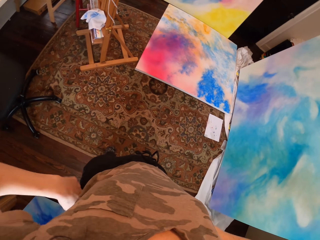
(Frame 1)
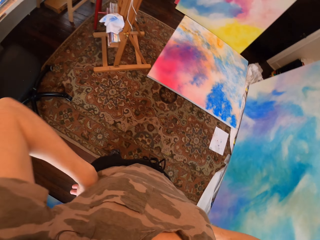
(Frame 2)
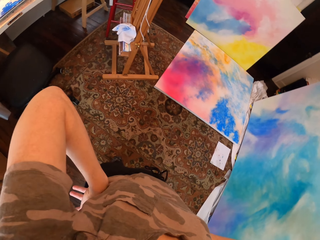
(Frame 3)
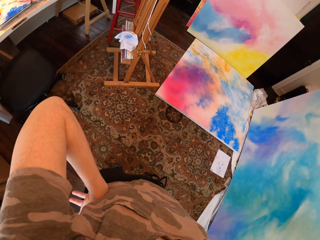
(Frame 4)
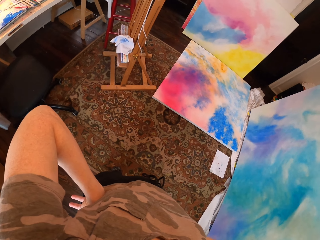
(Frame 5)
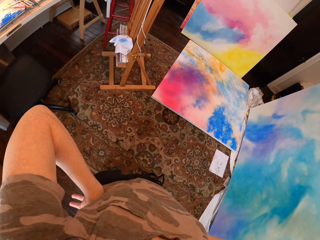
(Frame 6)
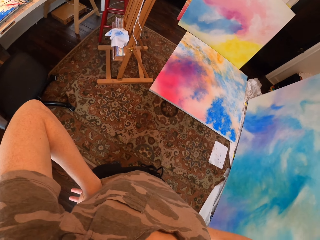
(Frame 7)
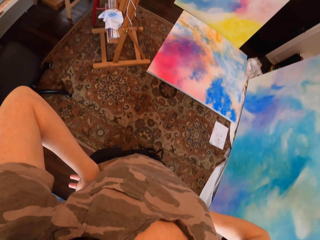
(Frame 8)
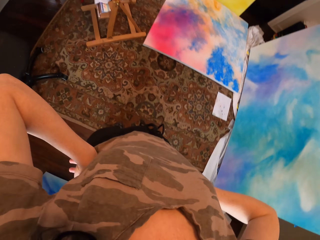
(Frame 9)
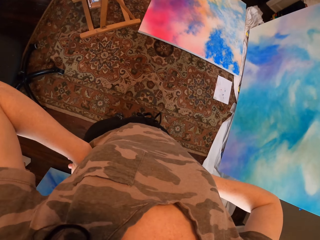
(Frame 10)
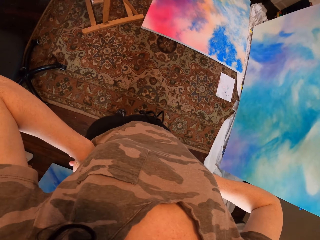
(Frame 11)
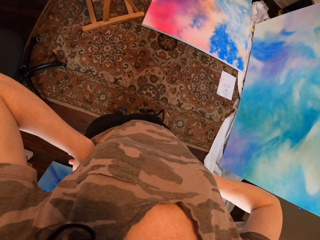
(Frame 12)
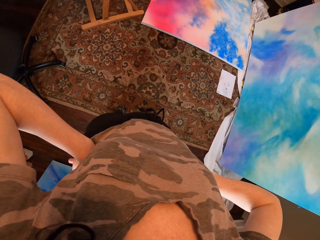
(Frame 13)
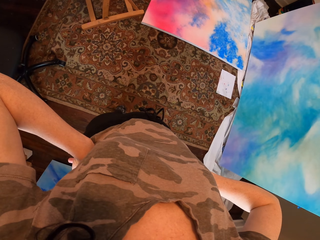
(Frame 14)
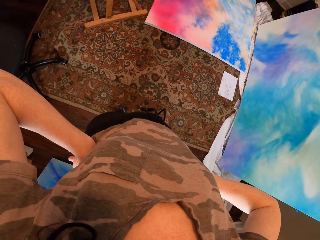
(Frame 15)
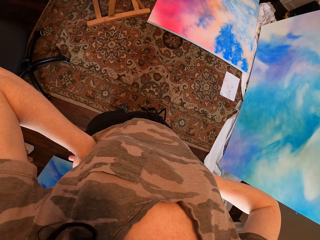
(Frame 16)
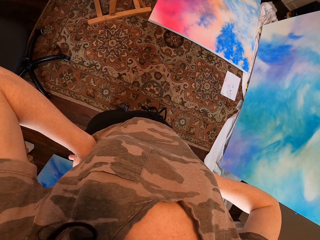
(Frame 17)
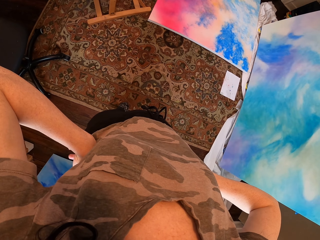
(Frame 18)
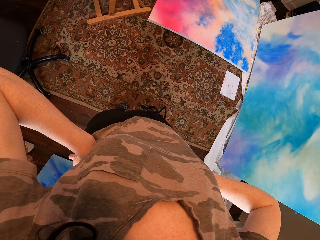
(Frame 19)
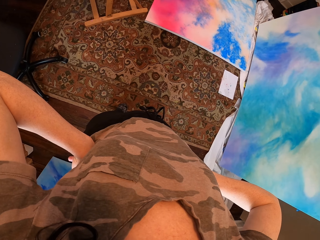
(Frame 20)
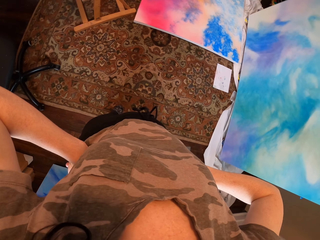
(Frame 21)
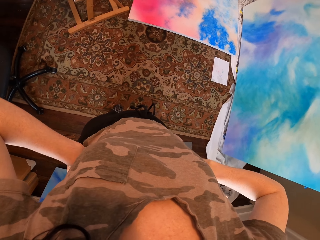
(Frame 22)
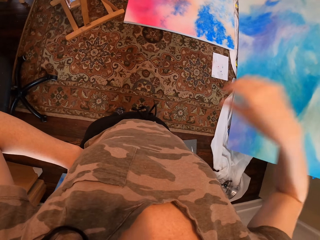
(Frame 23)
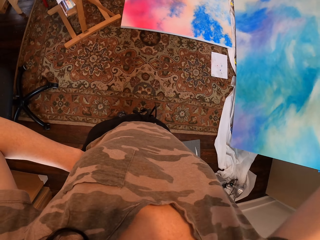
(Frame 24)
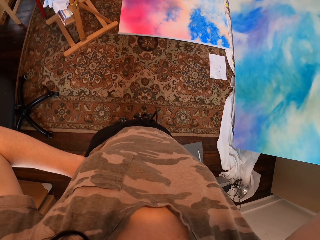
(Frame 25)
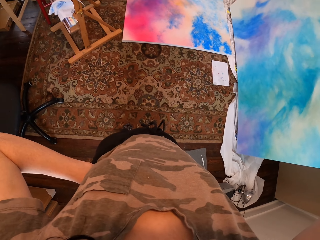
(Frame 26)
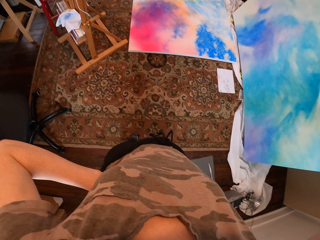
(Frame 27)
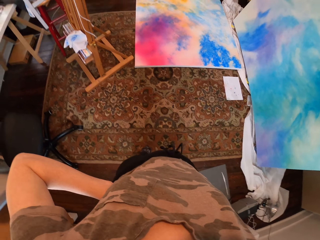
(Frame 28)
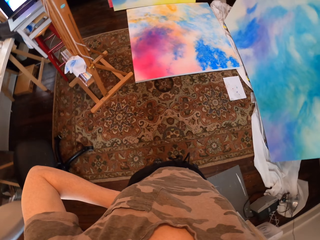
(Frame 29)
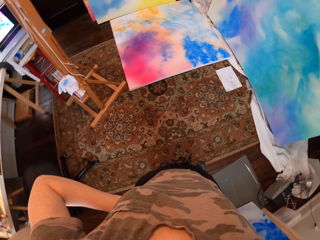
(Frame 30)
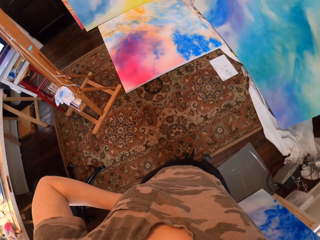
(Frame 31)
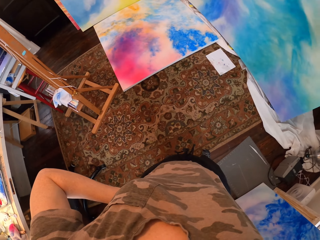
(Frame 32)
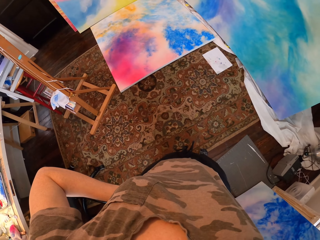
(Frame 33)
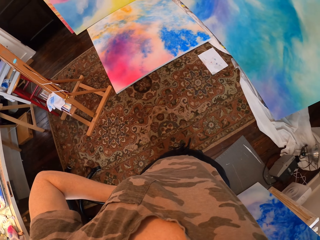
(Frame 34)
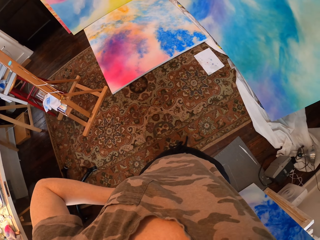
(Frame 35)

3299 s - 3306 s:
The camera wearer puts their hands on their waist. They look at the paint board. They lift up their hand.
